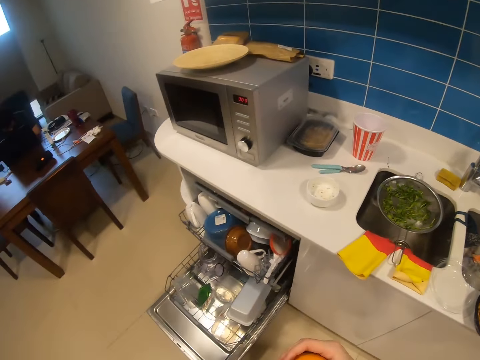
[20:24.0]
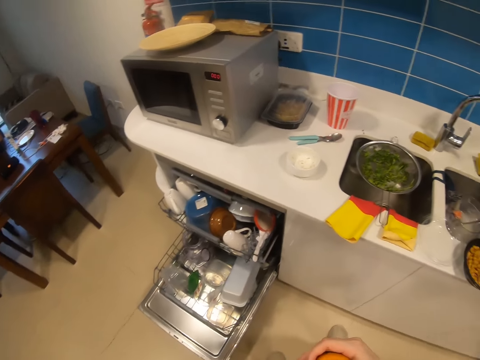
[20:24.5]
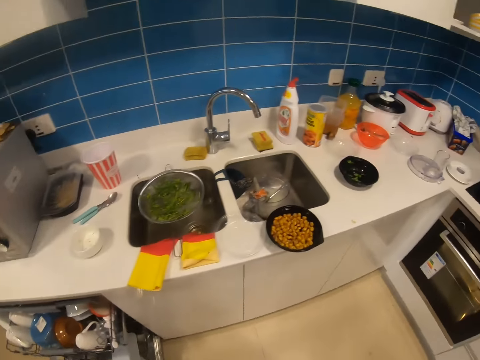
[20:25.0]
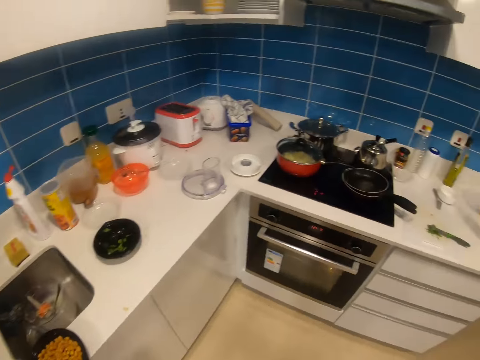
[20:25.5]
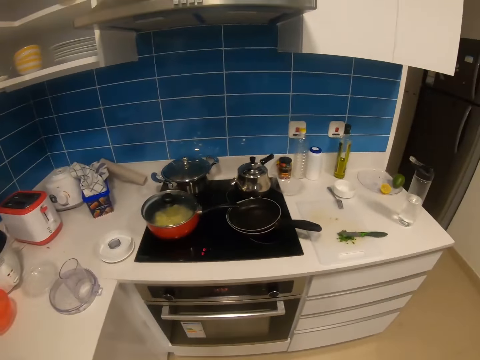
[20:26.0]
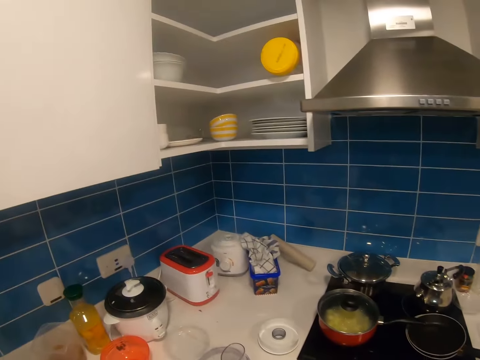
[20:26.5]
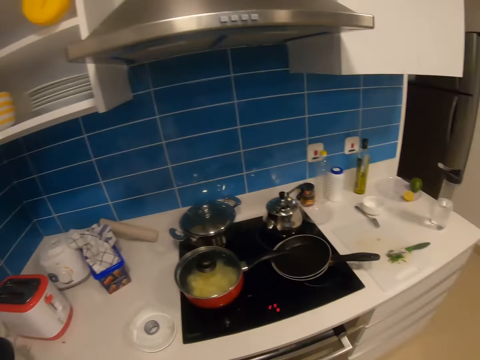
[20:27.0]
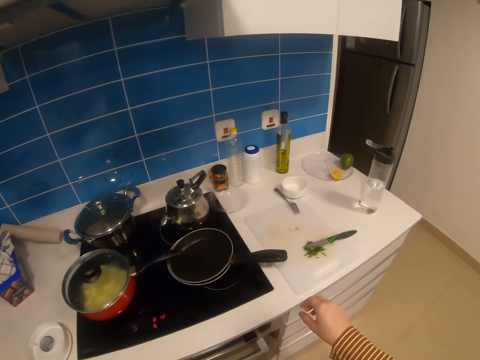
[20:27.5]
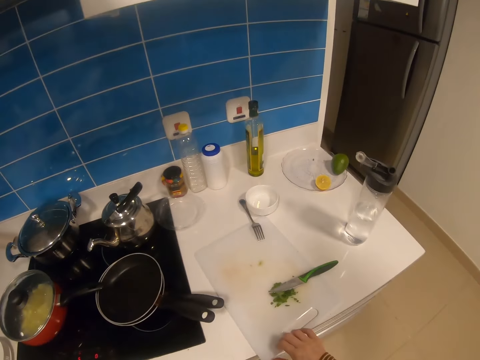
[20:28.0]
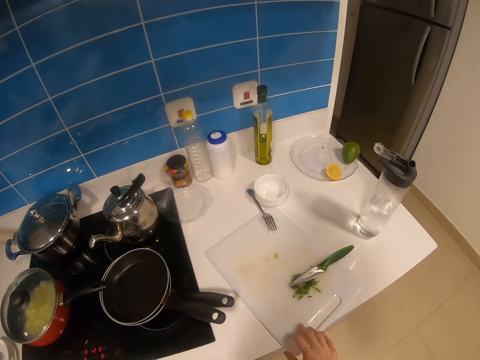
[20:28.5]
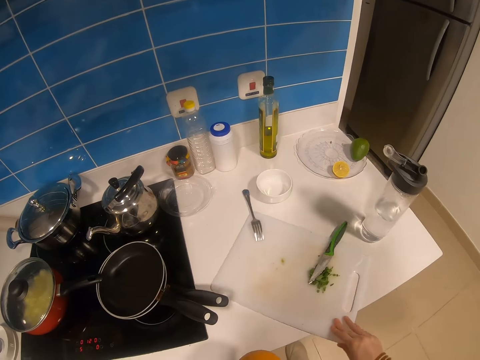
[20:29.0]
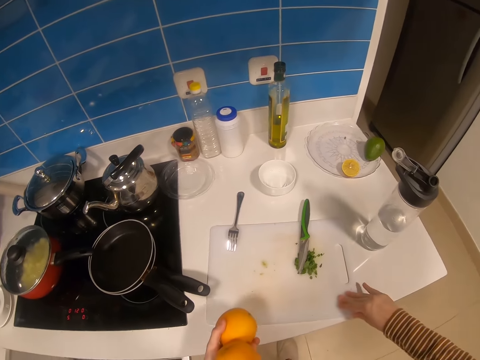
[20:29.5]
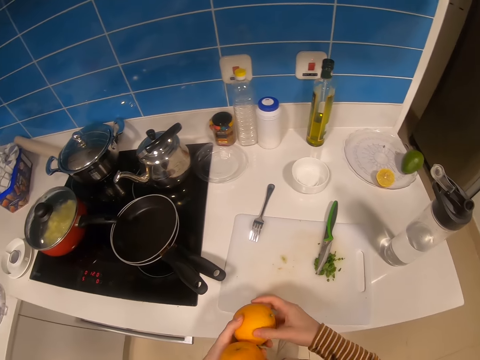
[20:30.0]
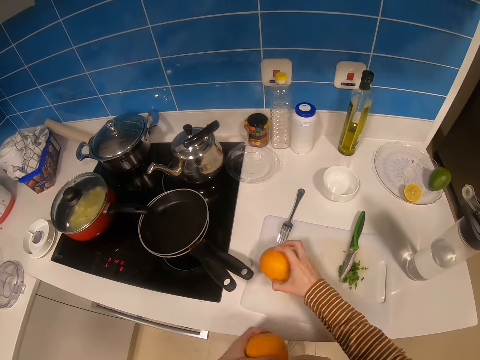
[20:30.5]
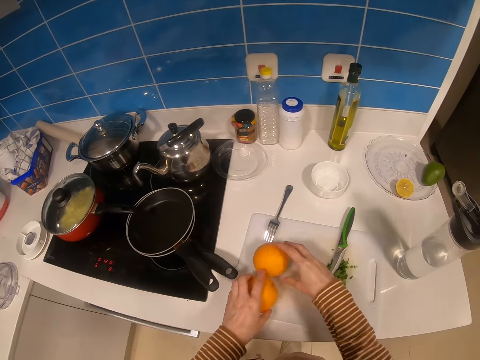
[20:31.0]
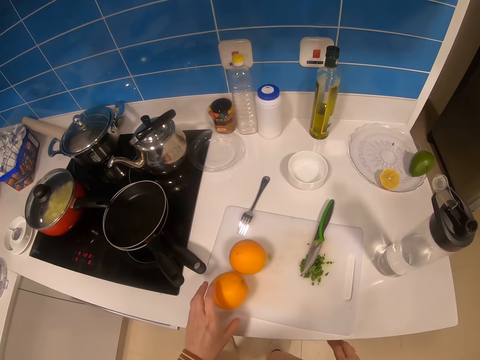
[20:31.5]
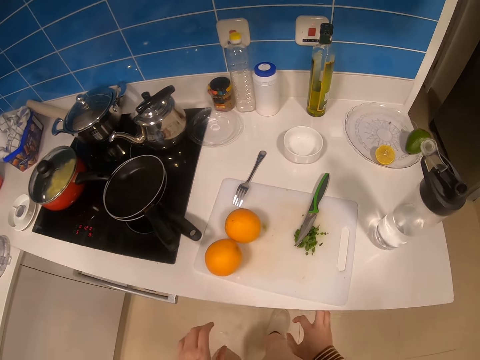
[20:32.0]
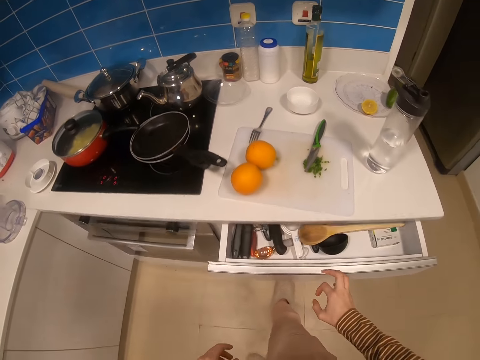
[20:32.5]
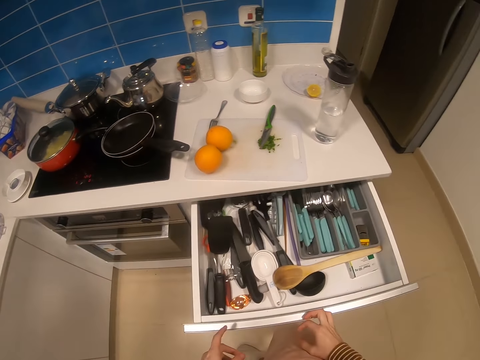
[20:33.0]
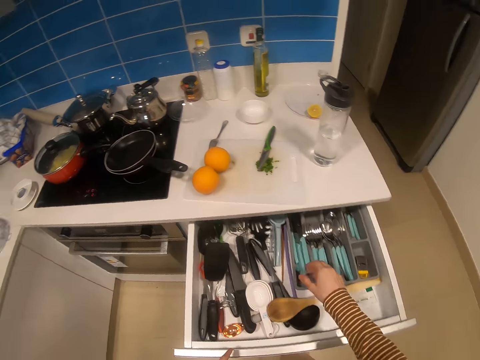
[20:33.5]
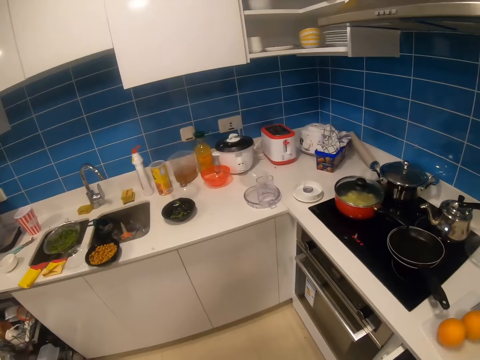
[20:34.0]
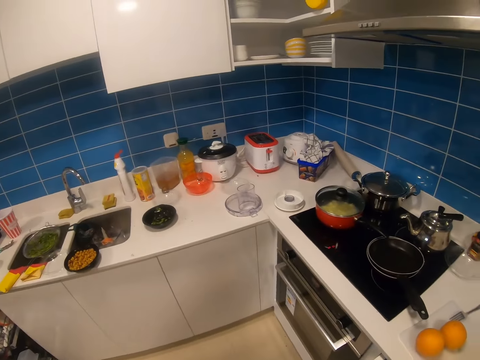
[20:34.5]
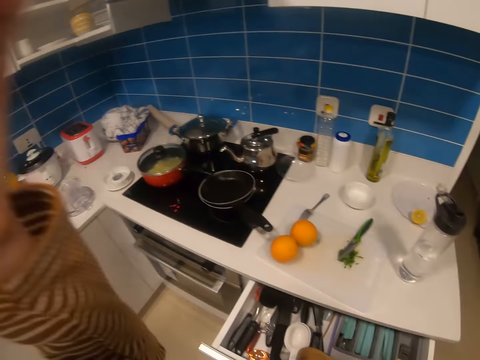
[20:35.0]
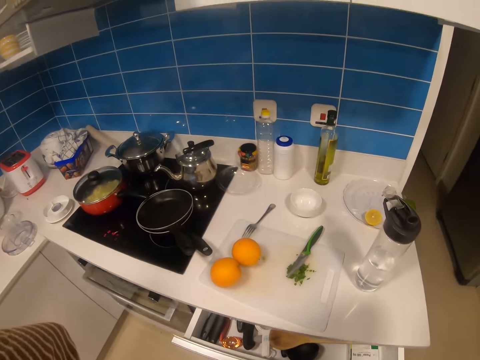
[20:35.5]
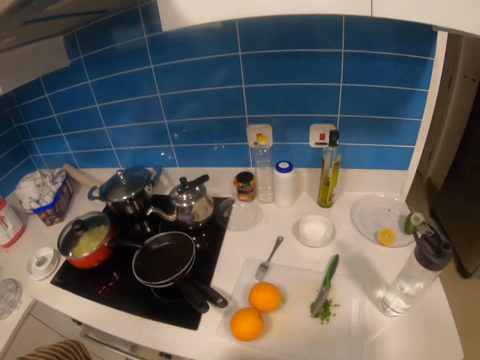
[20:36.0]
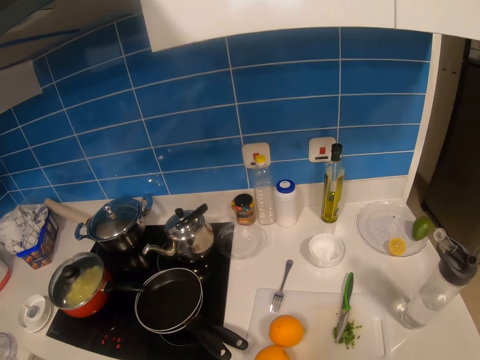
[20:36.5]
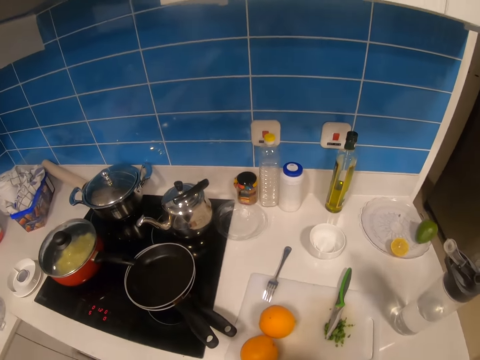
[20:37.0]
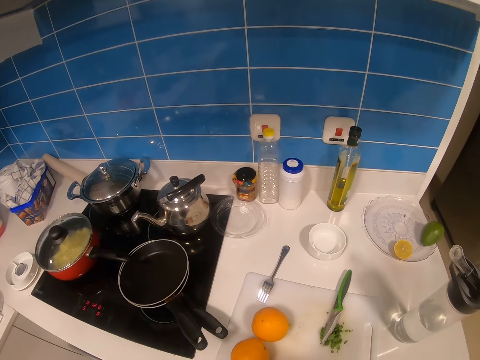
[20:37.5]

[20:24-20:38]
The camera wearer does something. They move a tray or chopping board on the table with the right hand. They pick an orange from the other hand. They place the orange on the tray with the right hand. They place the oranges on the table with the left hand. They open a drawer with the right hand. They look at the gas cooker. They pick something from the drawer with the right hand. They move the left hand up. They close the drawer.

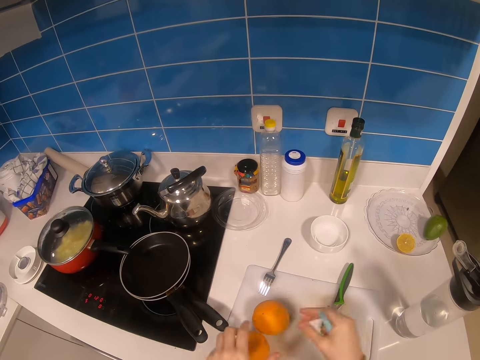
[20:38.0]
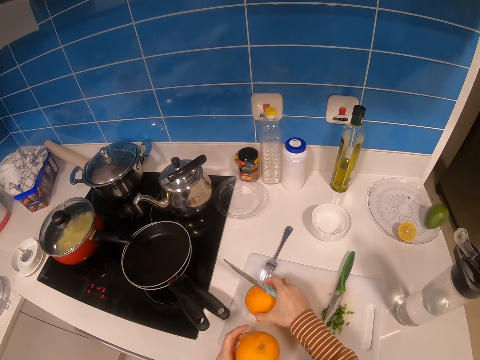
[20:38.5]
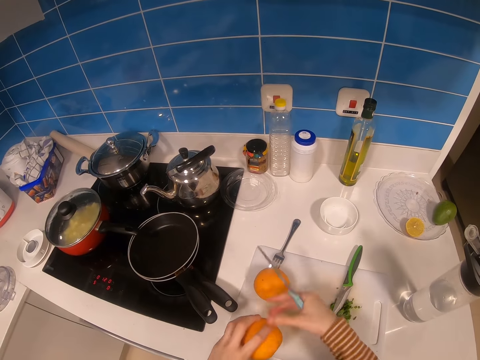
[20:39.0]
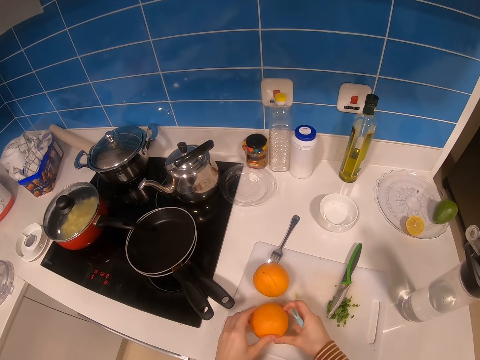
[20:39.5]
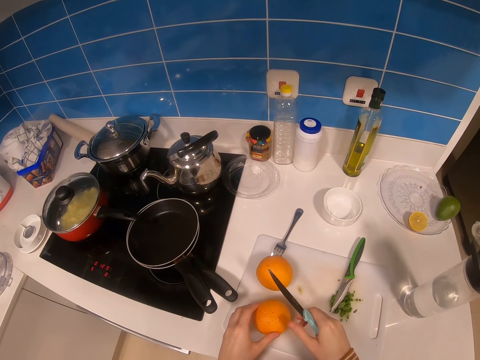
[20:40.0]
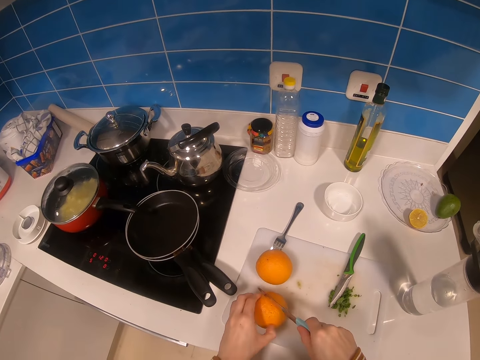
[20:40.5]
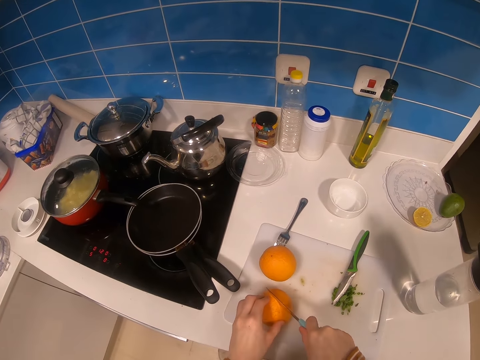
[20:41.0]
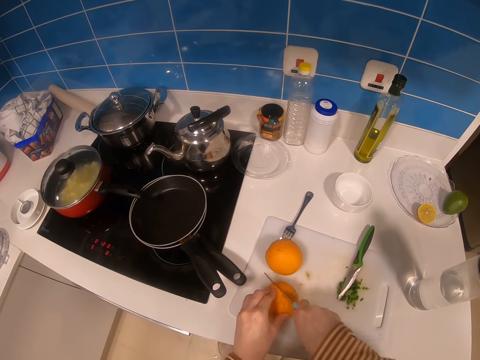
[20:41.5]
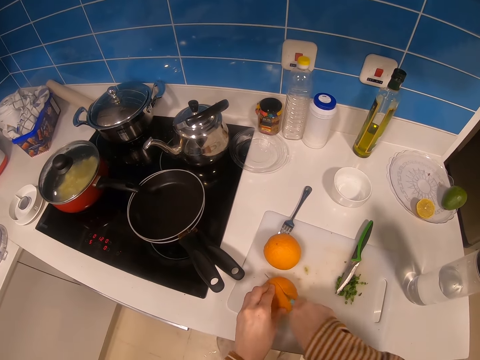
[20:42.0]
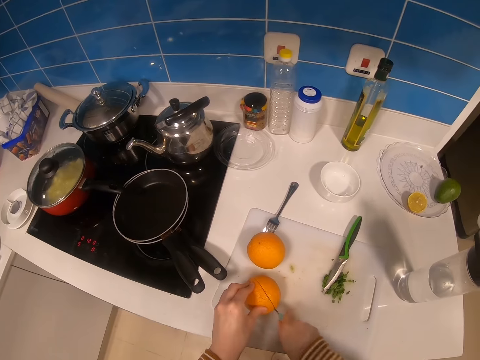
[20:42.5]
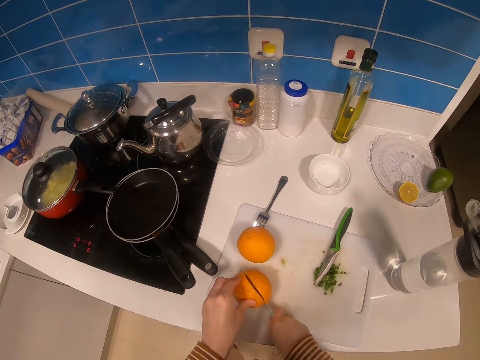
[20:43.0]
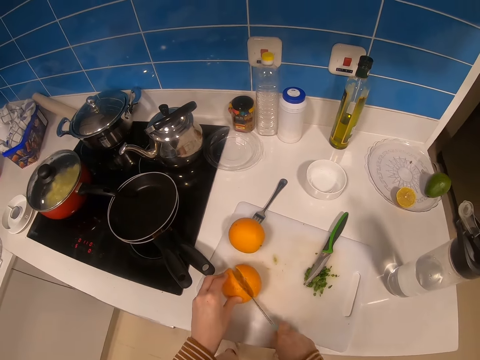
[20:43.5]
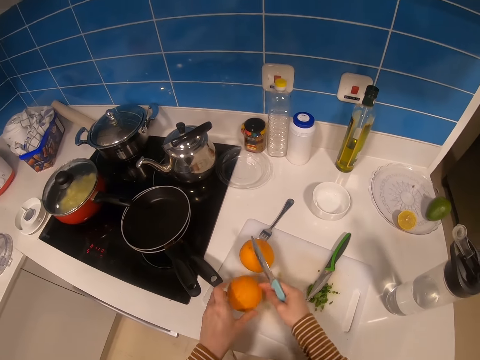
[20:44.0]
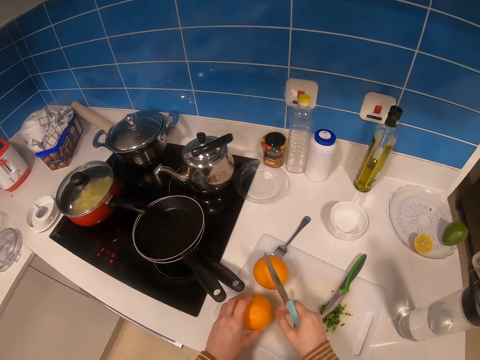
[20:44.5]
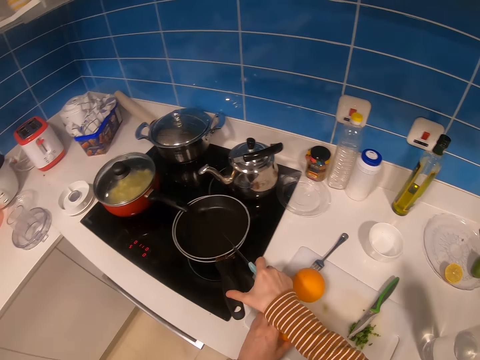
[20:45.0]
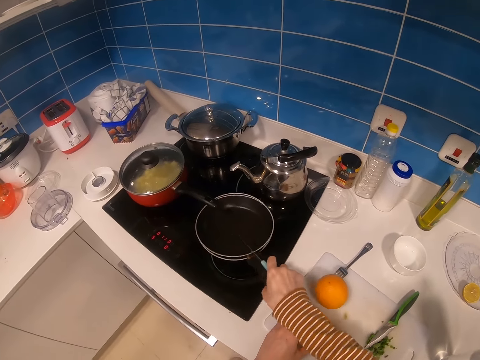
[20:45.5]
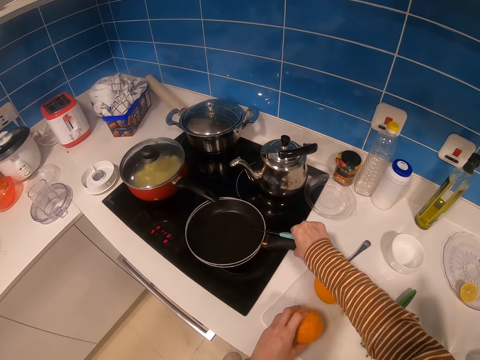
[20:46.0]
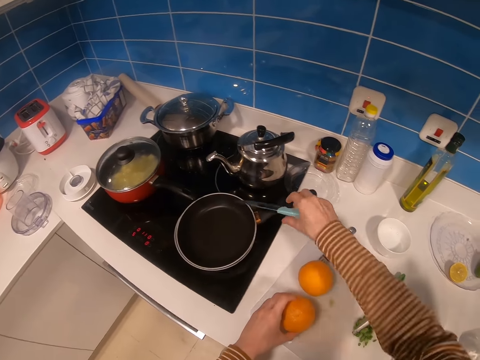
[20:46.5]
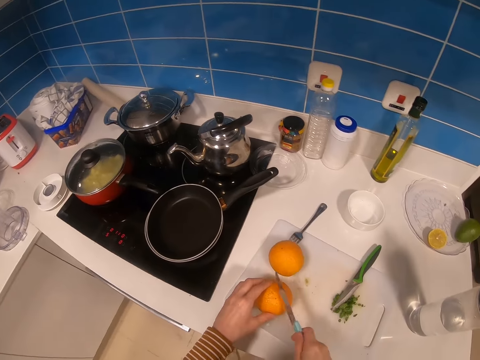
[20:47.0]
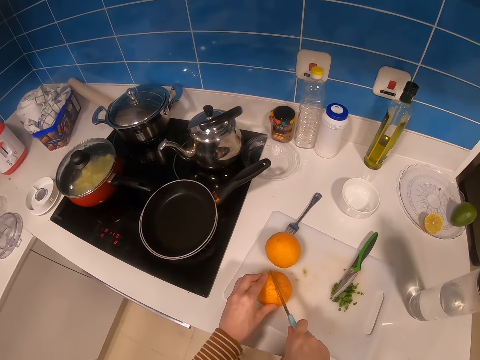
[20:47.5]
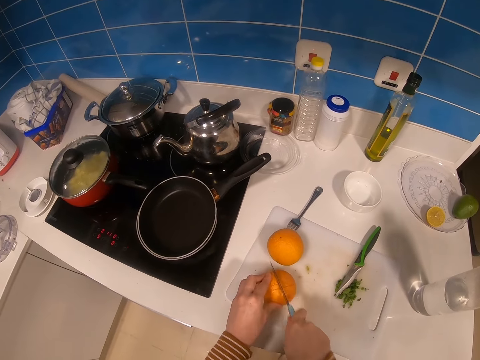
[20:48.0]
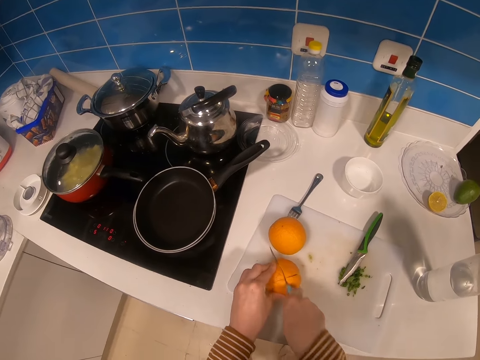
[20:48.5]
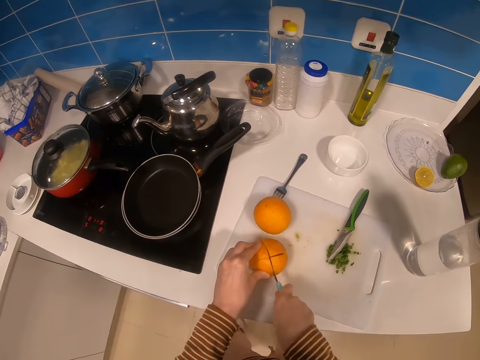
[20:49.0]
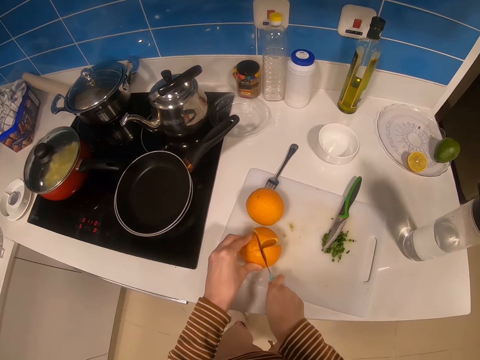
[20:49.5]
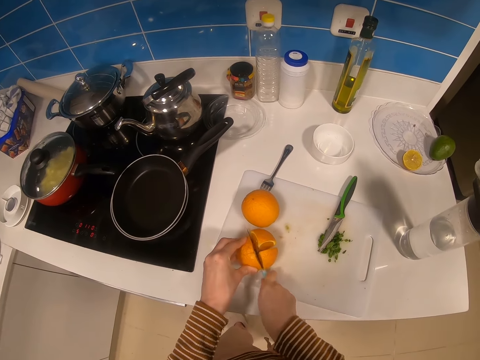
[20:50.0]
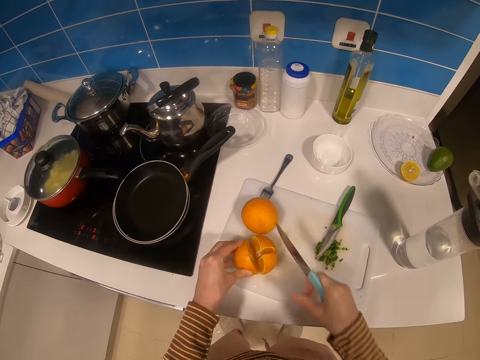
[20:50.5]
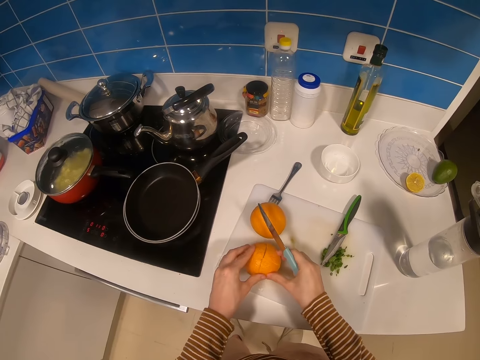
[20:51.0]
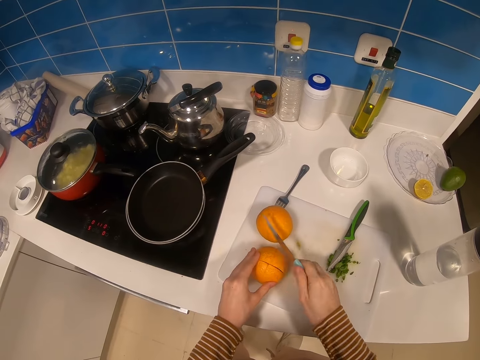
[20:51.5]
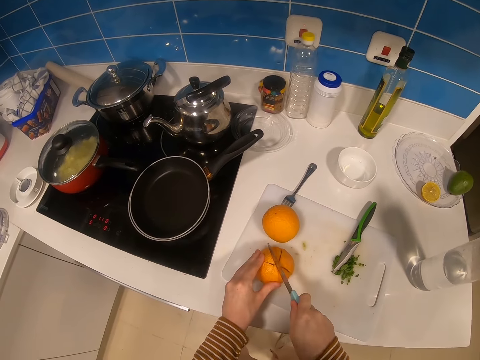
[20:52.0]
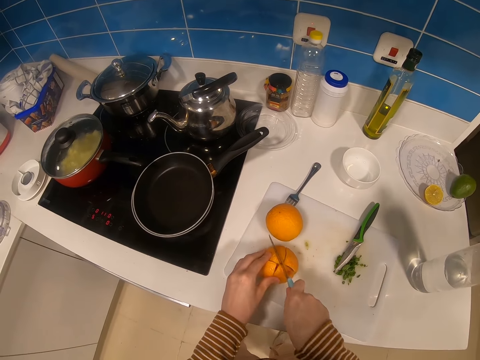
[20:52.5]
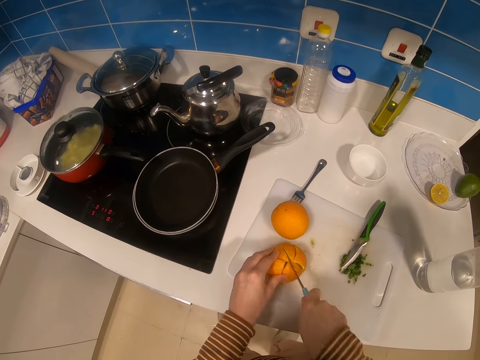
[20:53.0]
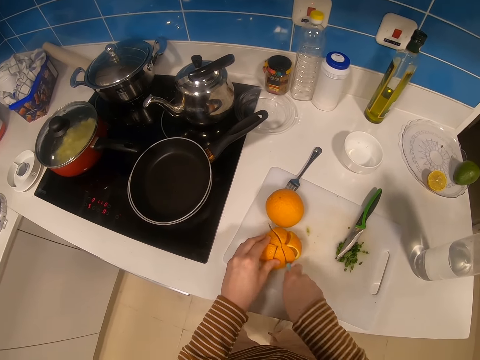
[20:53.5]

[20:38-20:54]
The camera wearer picks up an orange. They move the orange. They hold the orange with both hands. They place the orange on the table with the left hand. They cut the orange with a knife. They move pans on a gas cooker with the right hand. They cut the orange with the knife. They cut the orange with the knife again.
